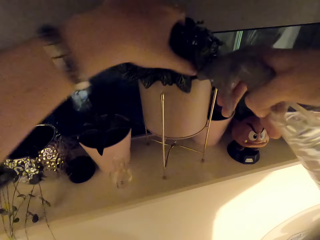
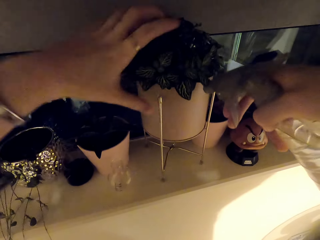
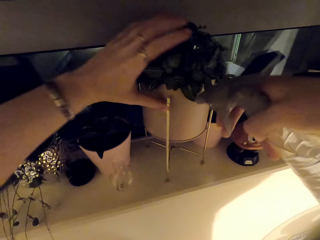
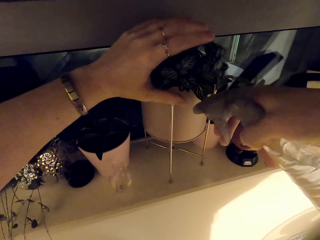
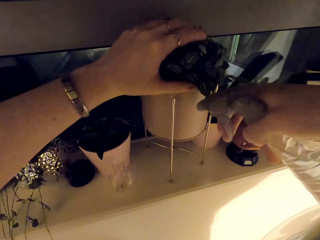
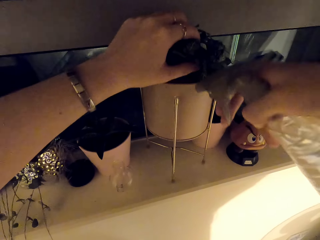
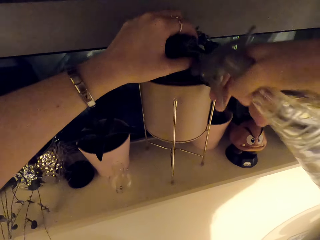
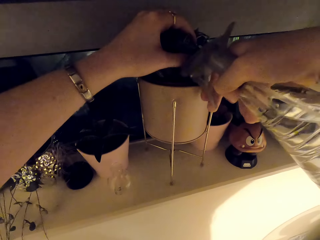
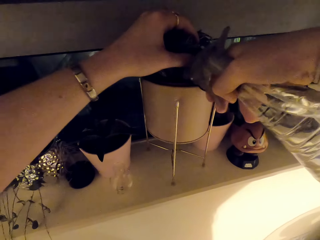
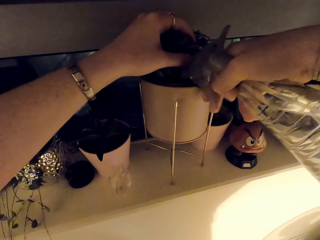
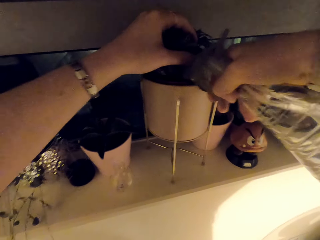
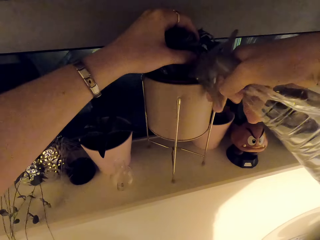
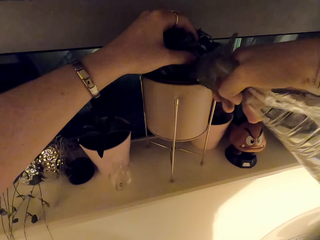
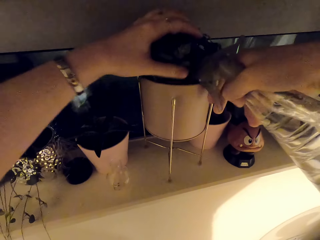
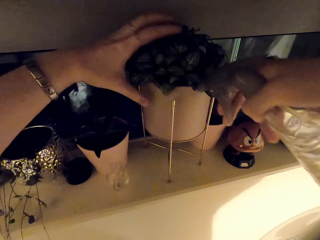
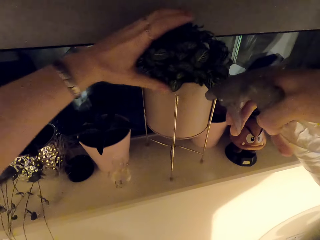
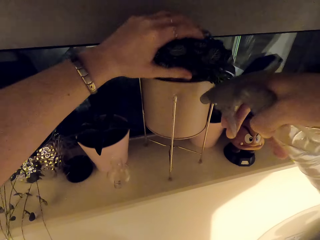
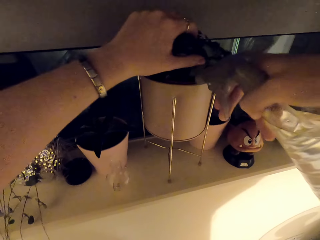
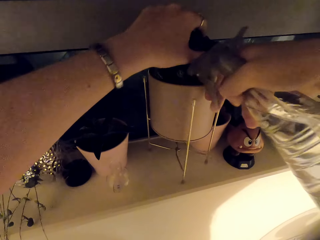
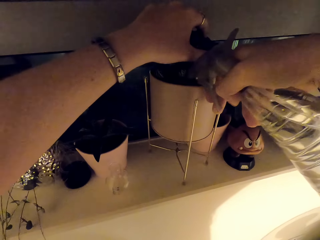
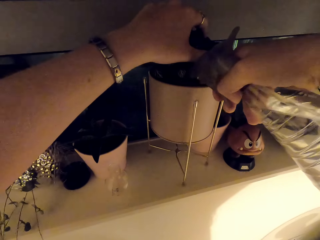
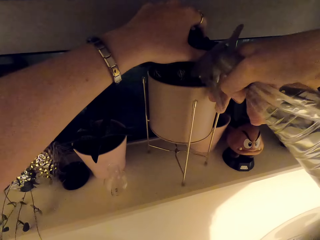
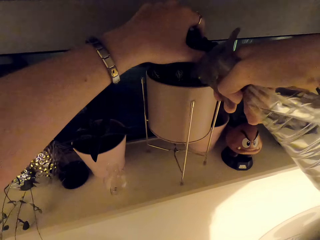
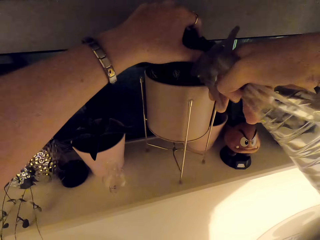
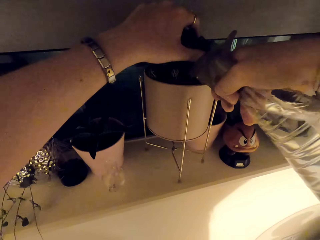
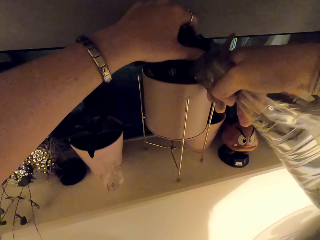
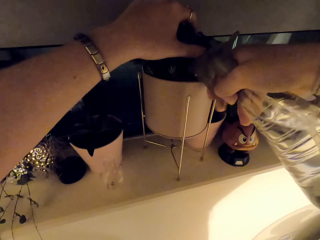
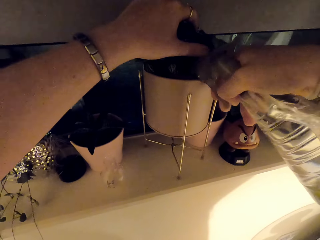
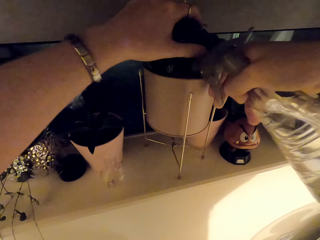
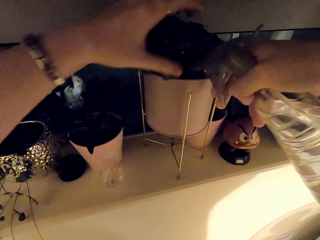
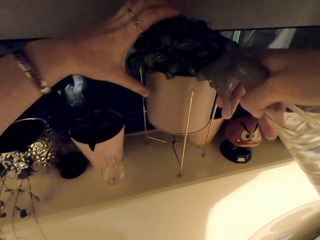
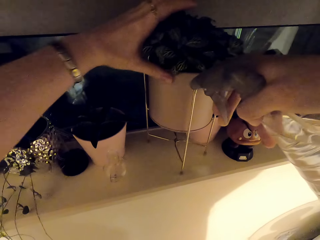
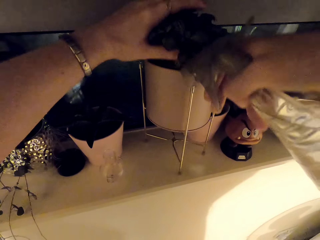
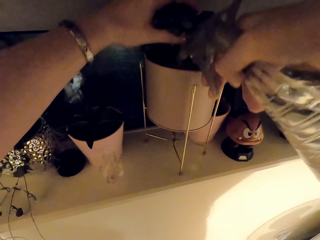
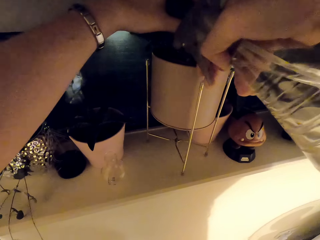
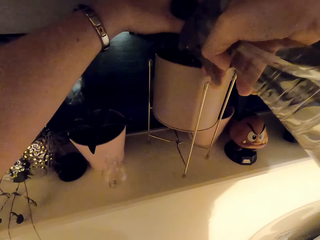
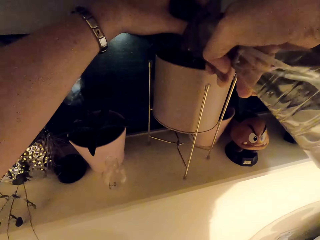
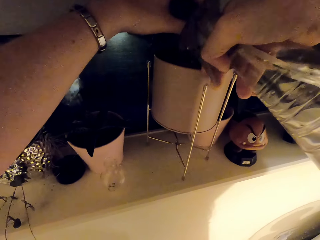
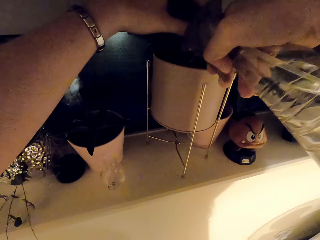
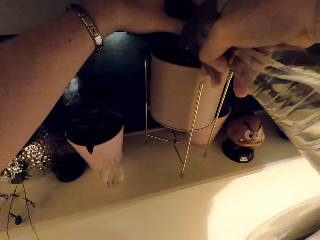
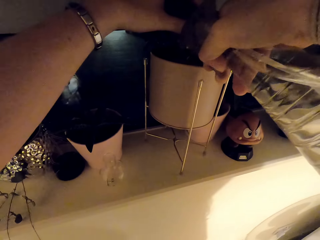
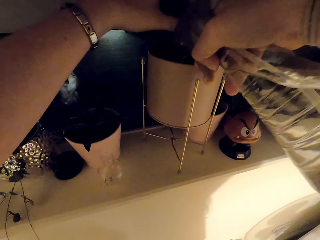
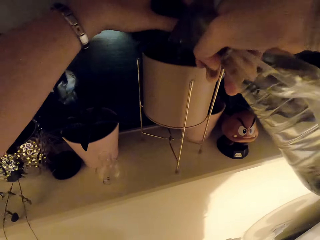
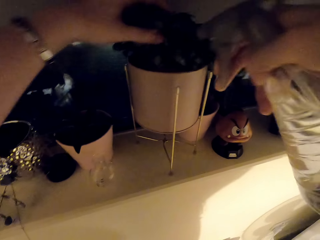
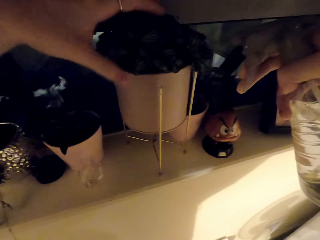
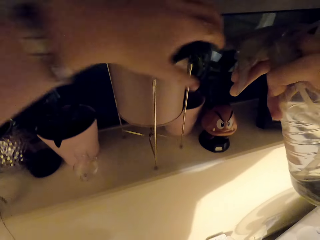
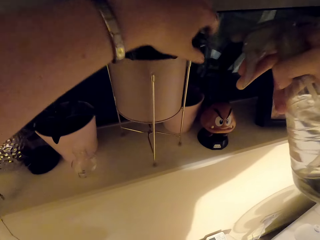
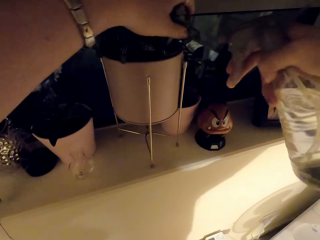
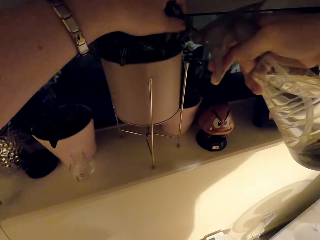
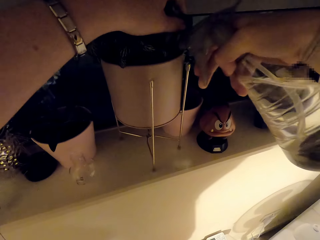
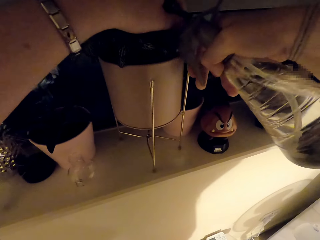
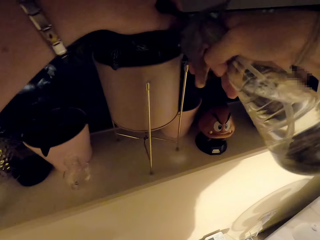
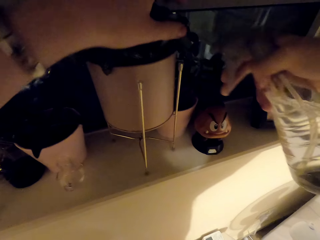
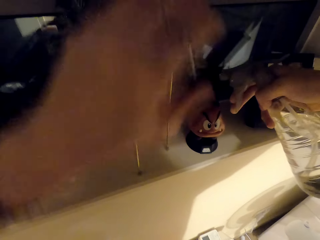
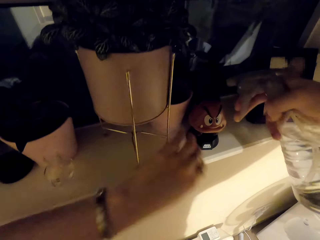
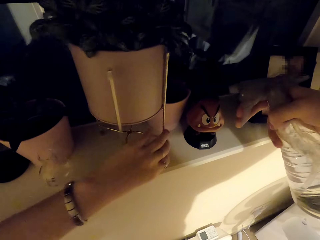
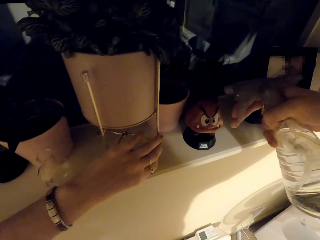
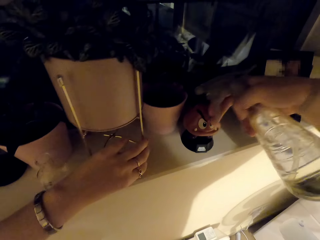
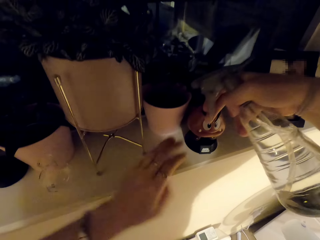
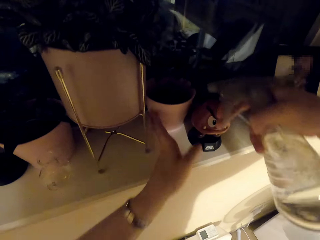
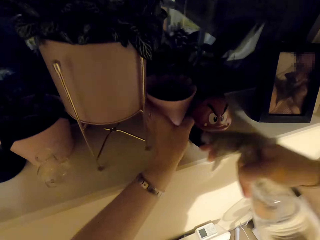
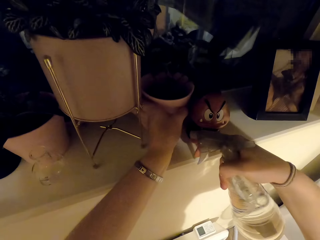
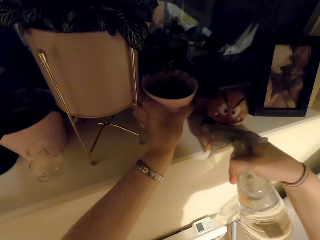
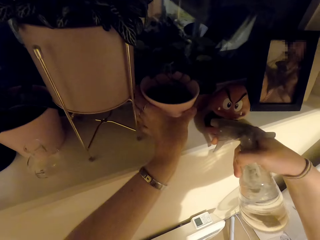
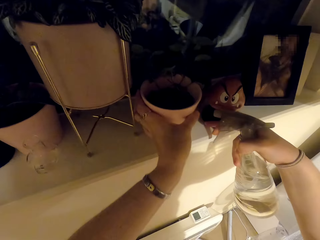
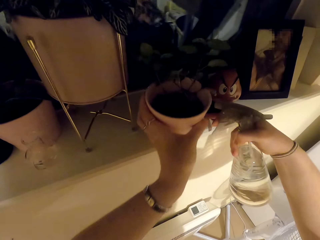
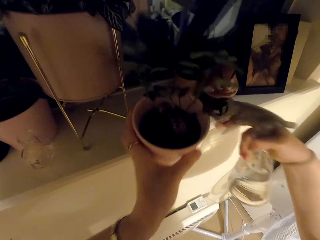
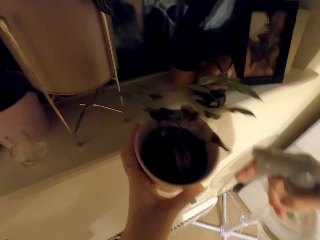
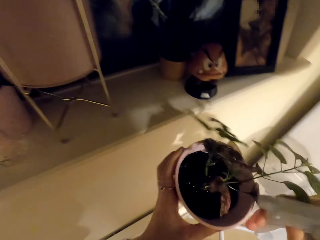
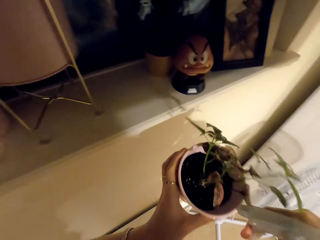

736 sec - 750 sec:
The camera wearer moves the flowers. They water the flower using the spray bottle. They move the flowers. They water the flower using the spray bottle. They move the flowers. They water the flower using the spray bottle. They move the flowers. They water the flower using the spray bottle. They move the spray bottle. They move the flower pot.

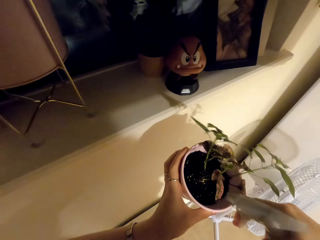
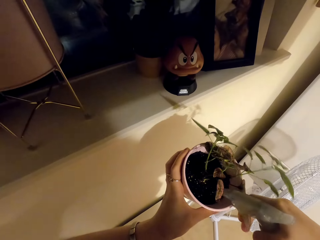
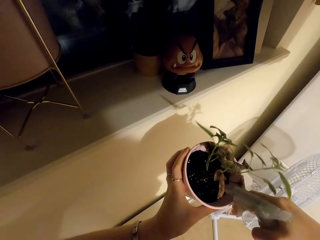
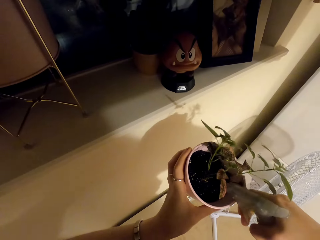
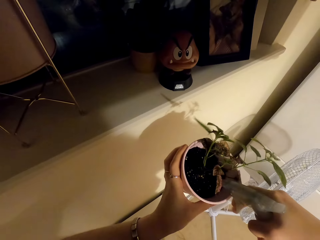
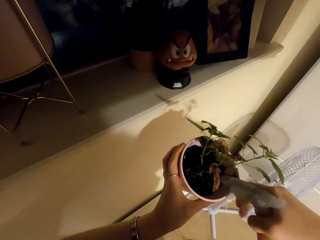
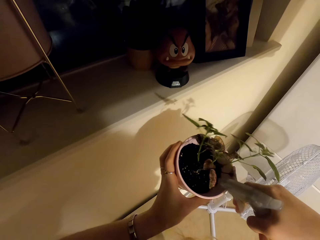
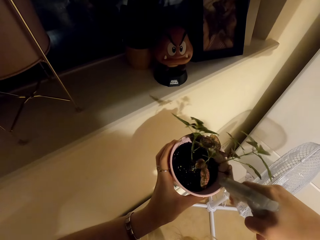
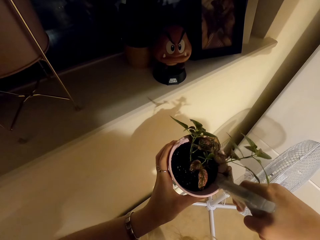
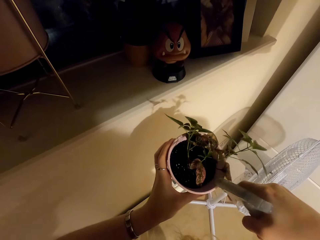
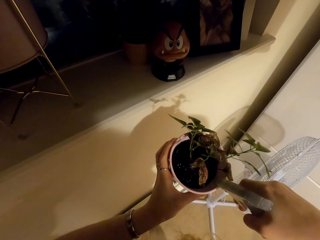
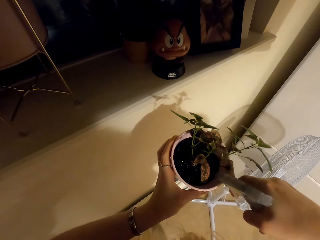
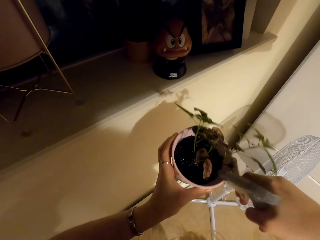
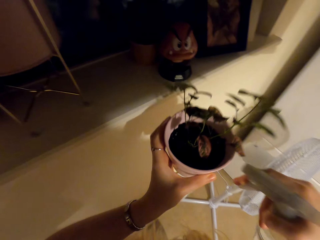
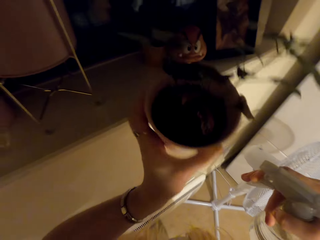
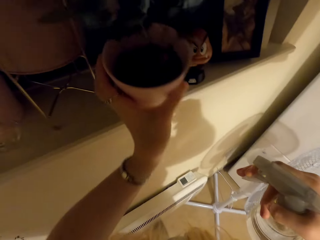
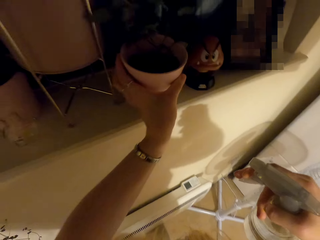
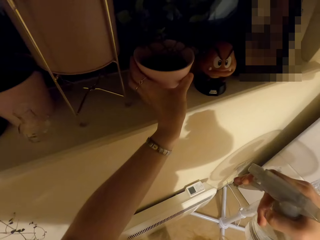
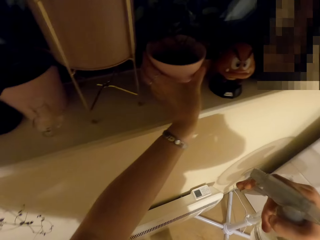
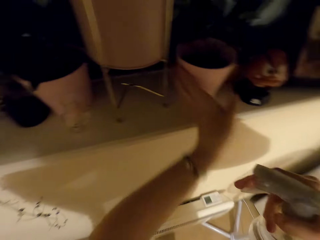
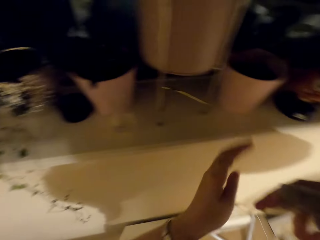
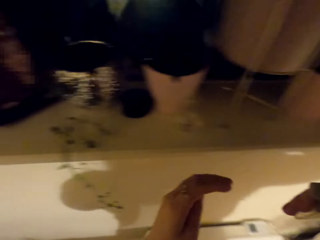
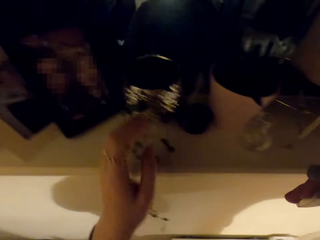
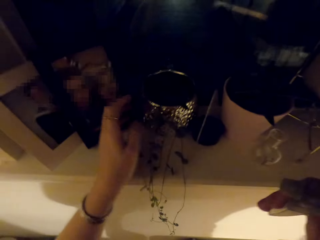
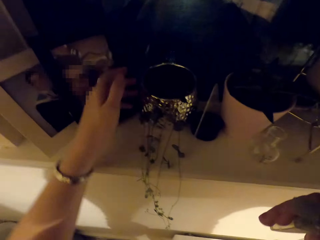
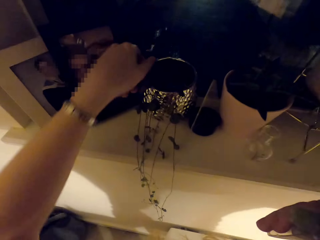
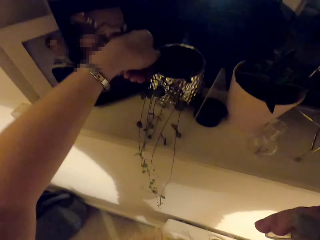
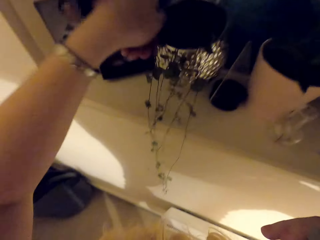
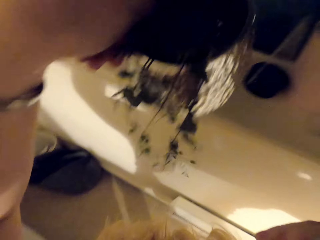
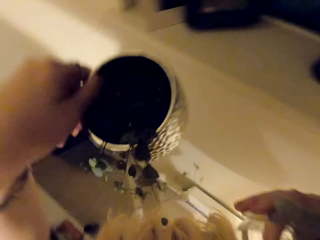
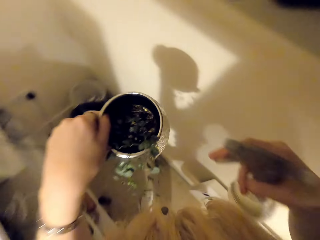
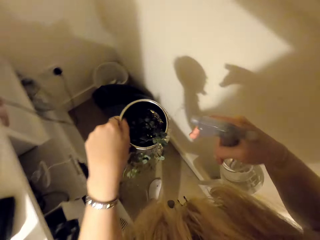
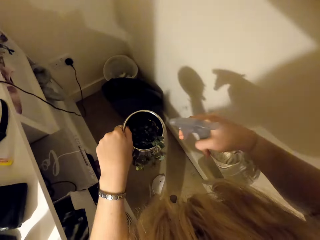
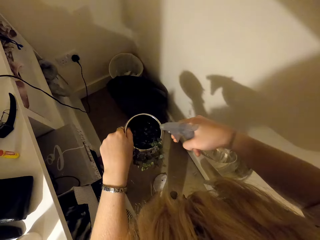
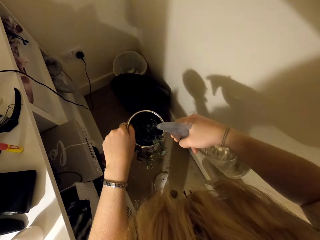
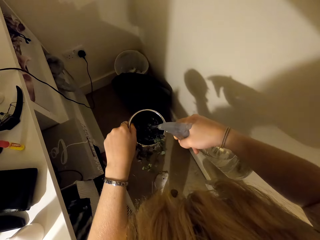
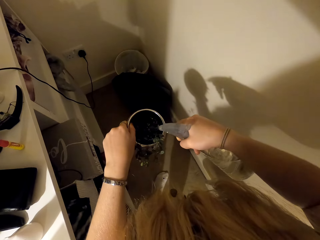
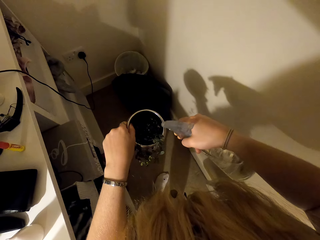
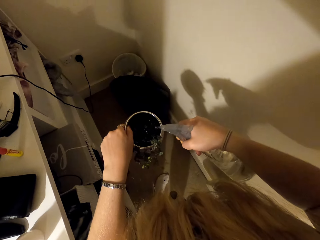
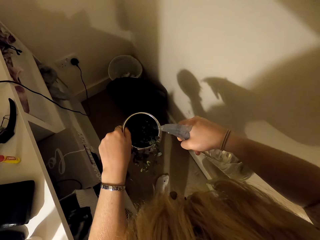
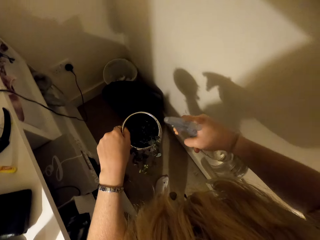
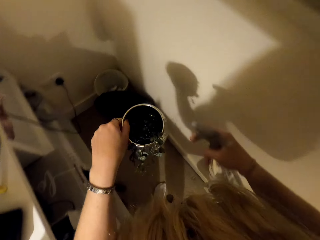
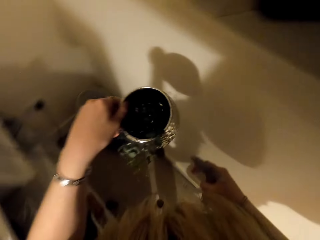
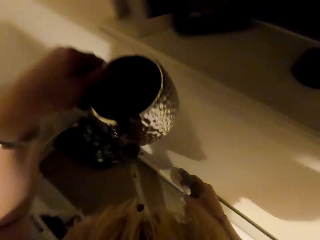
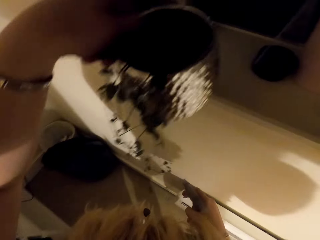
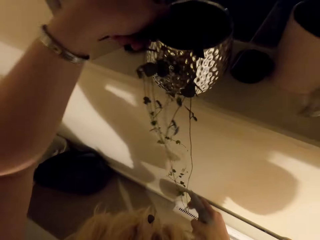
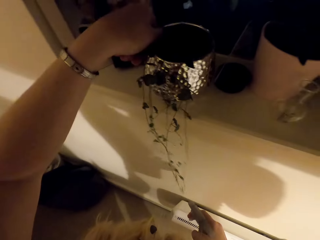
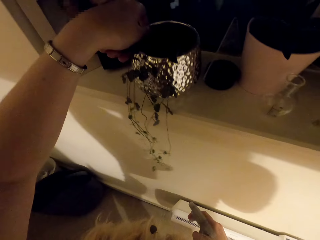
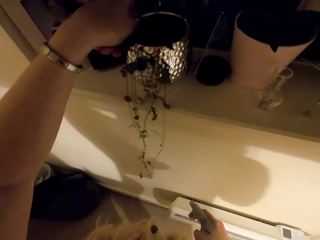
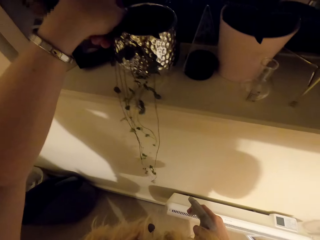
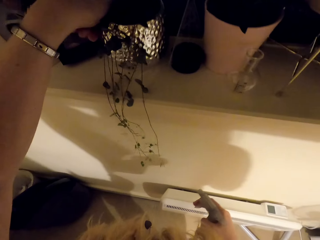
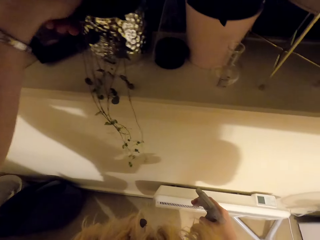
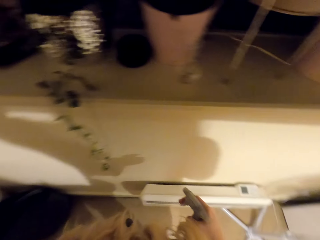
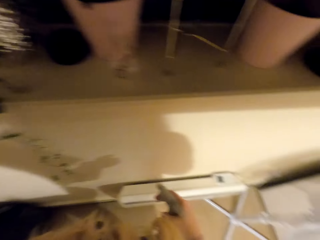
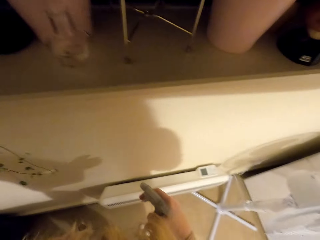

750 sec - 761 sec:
The camera wearer picks up the house plant. They carry the flower pot. They water the flower using the spray bottle. They move the flower pot. They place the flower pot on the counter. They move their hand. They pick up the house plant. They water the flower using the spray bottle. They move the flower pot. They place the flower pot on the counter.
